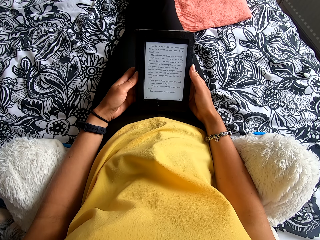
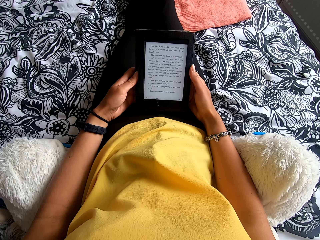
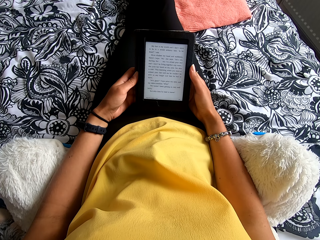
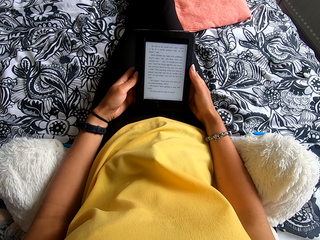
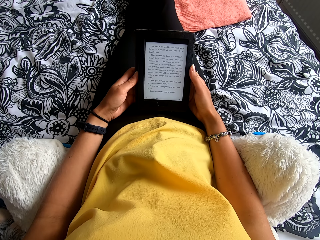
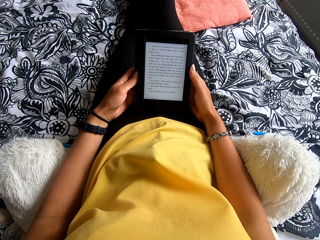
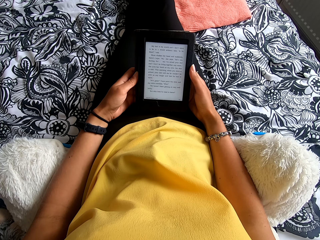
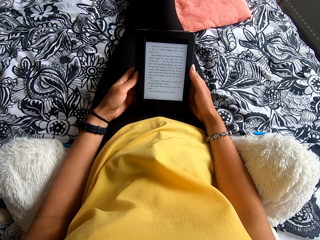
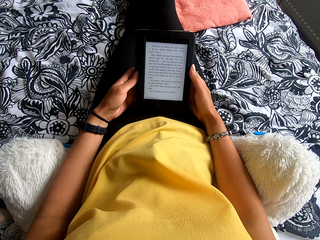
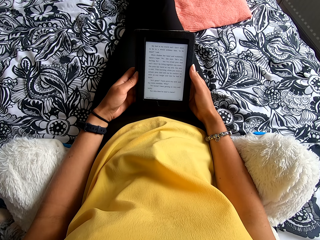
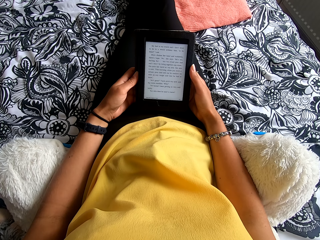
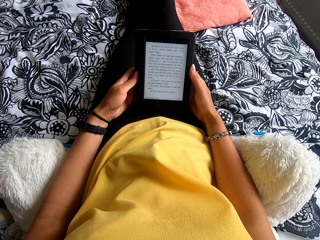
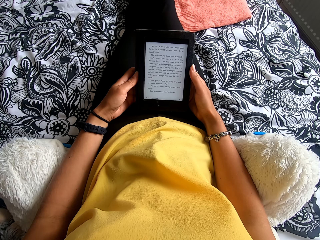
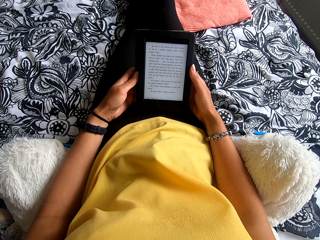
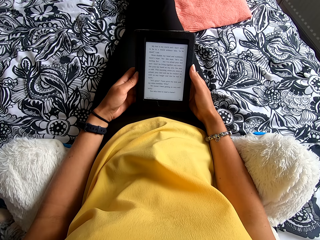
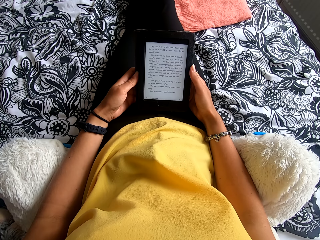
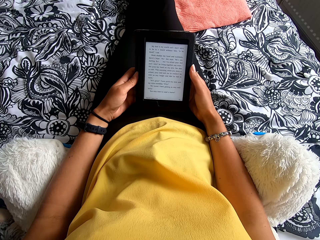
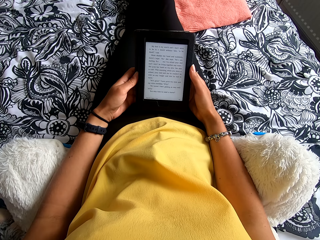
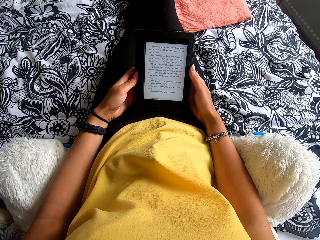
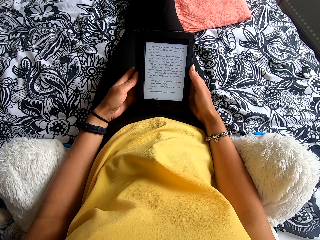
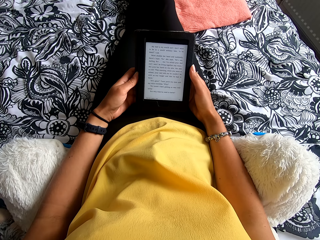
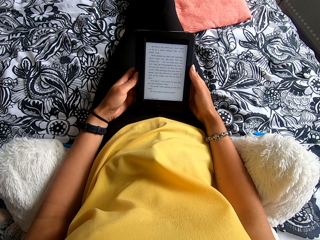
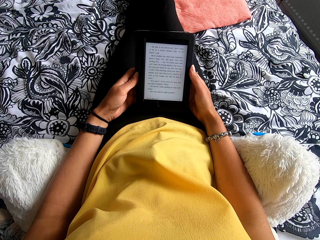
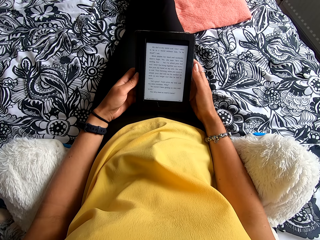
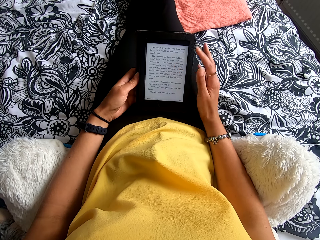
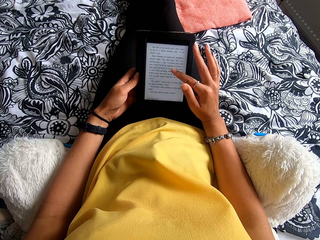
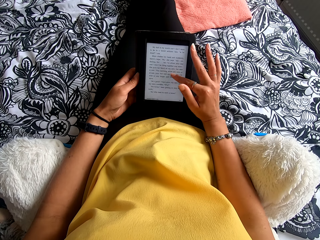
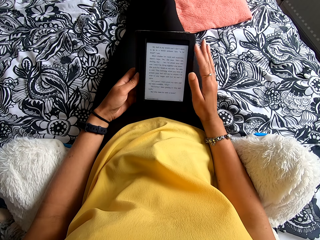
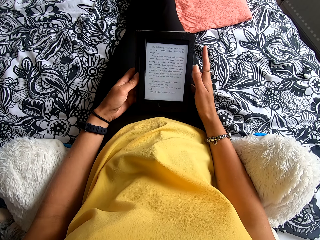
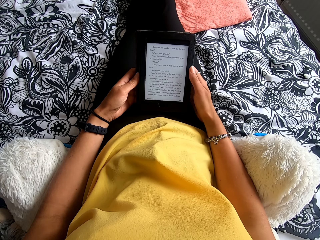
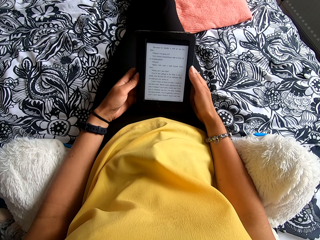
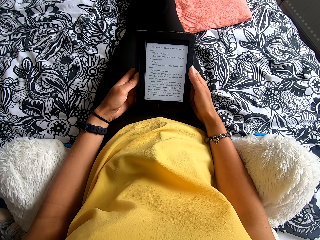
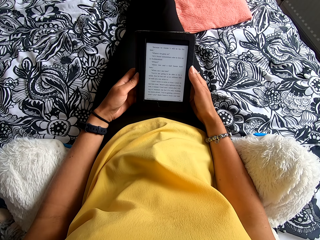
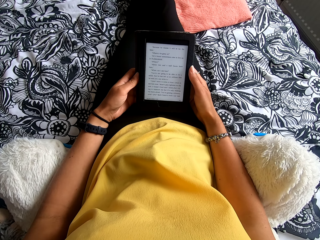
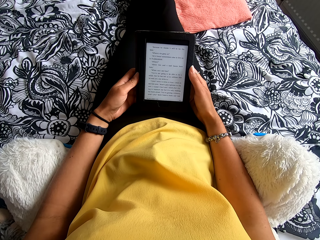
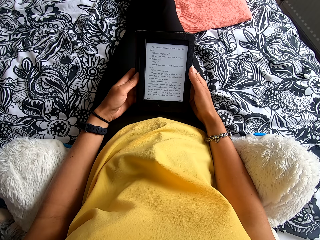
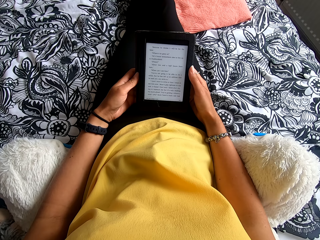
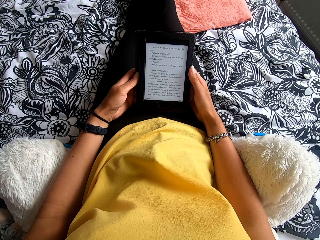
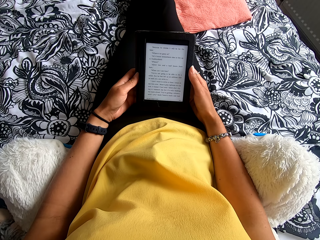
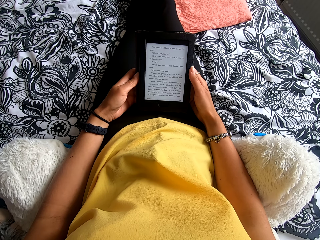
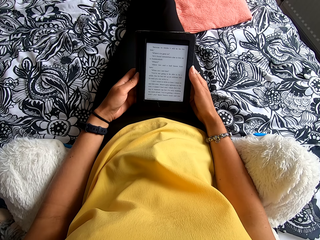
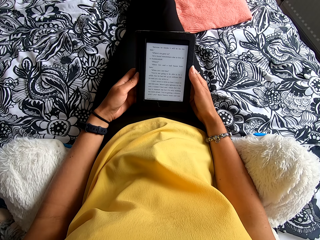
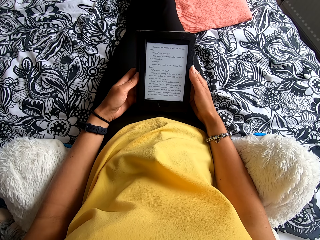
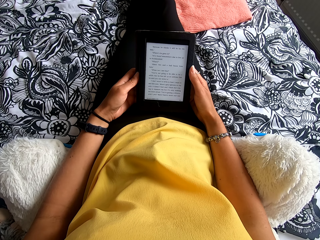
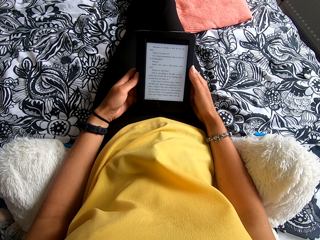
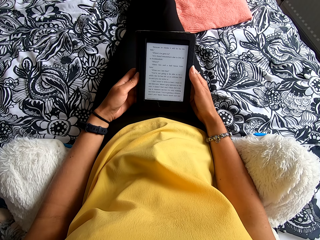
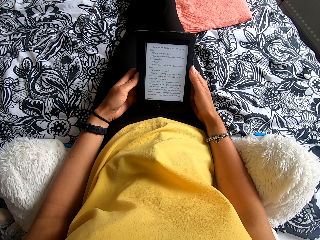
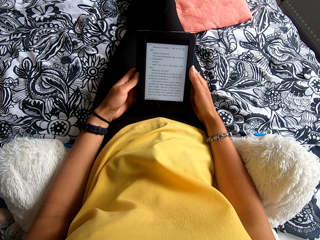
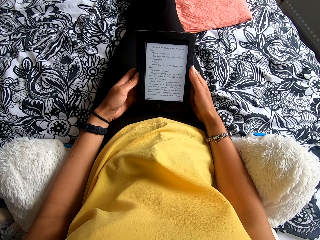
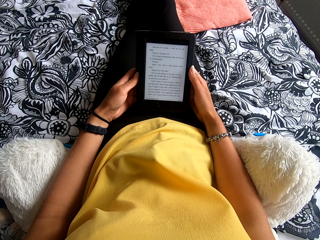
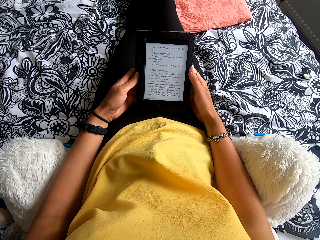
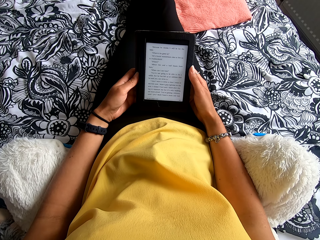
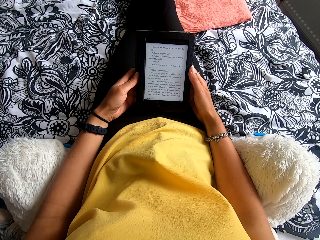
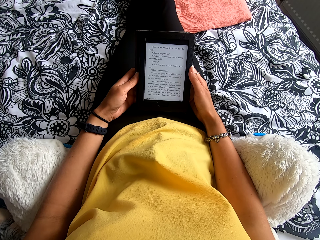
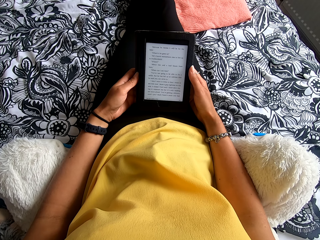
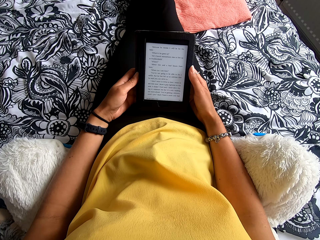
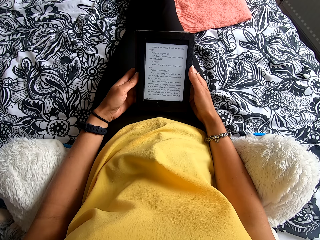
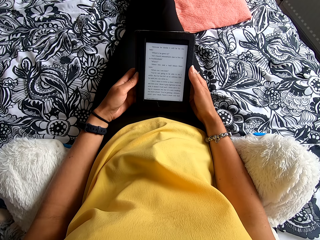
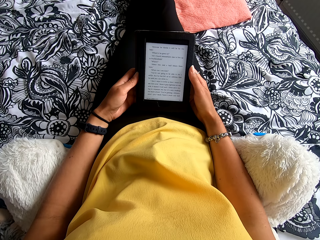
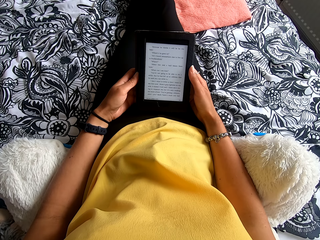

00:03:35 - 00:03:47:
The camera wearer touches the tablet or ebook reader. They move the hand from the screen. They read the ebook reader.

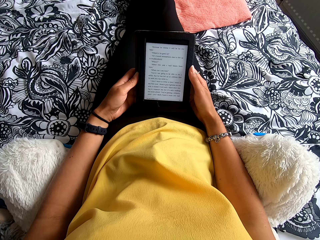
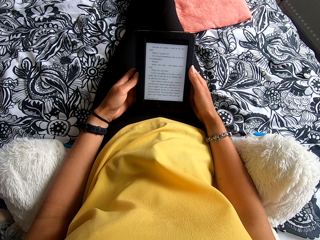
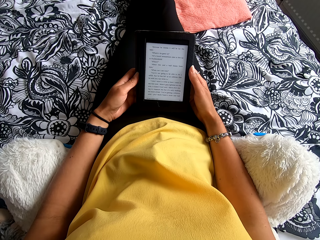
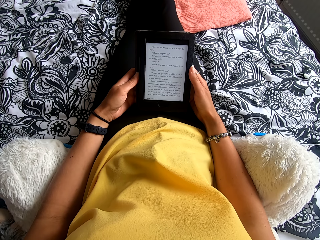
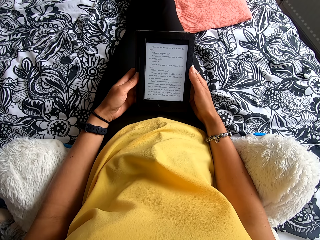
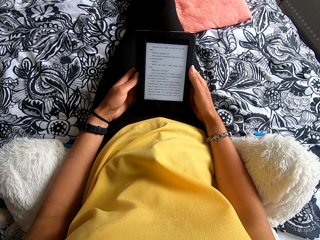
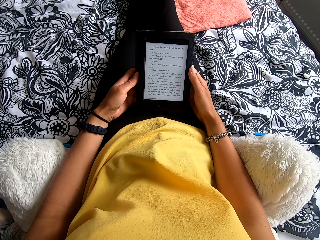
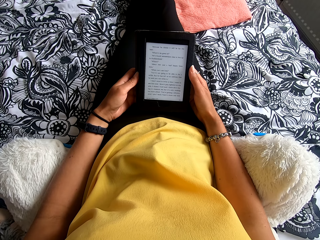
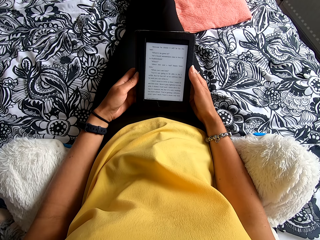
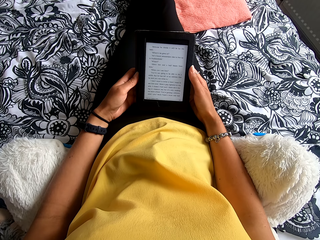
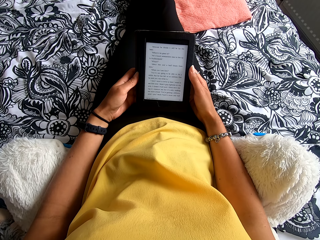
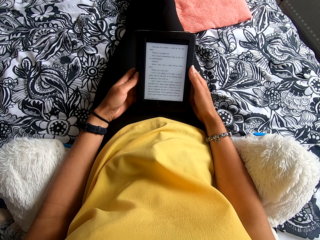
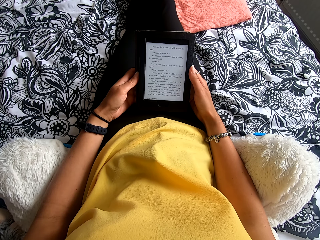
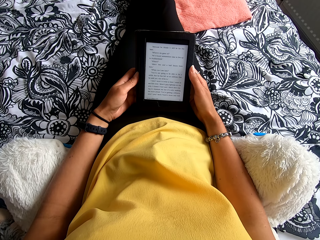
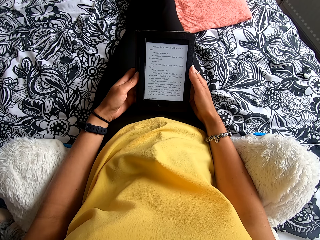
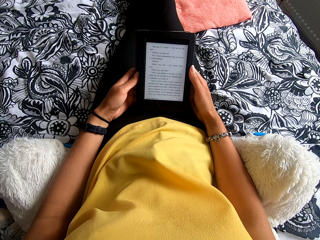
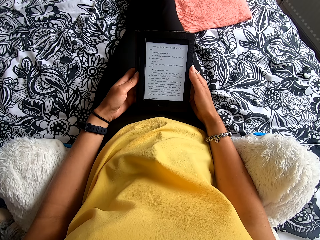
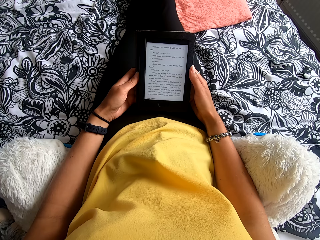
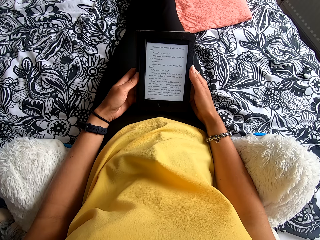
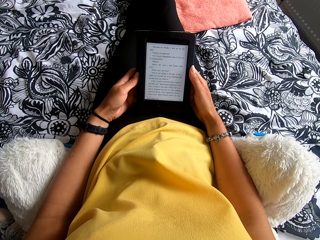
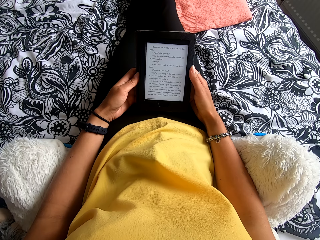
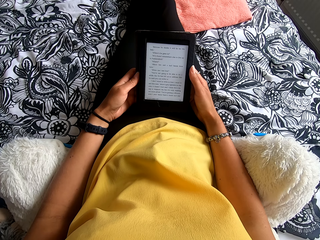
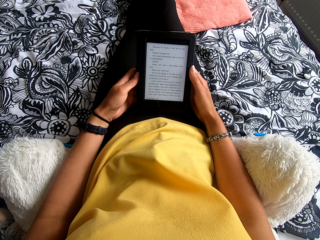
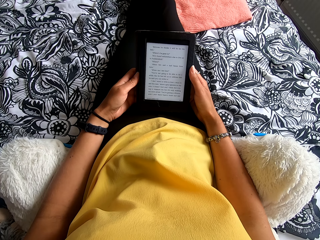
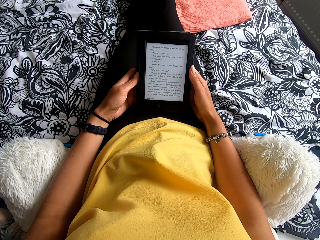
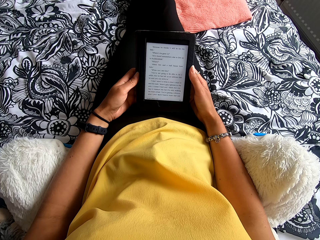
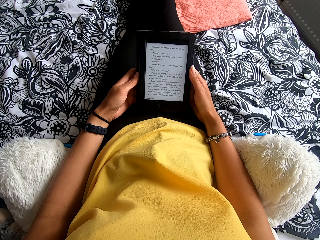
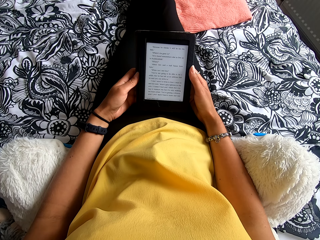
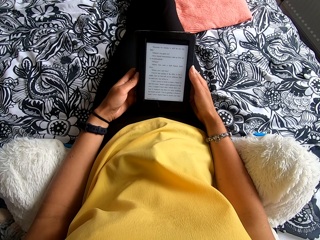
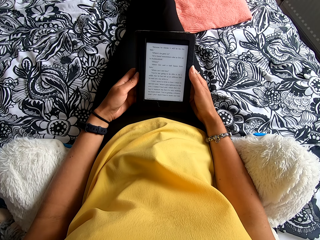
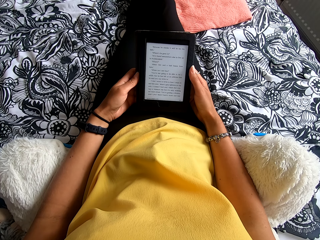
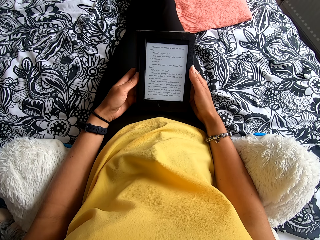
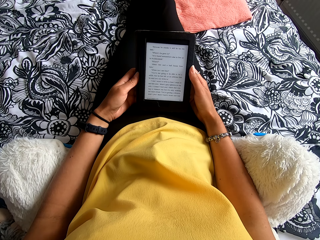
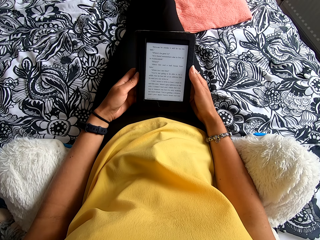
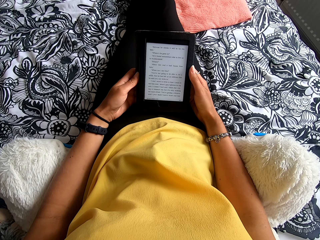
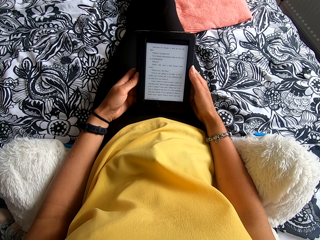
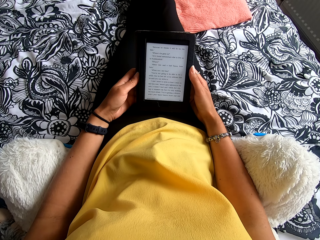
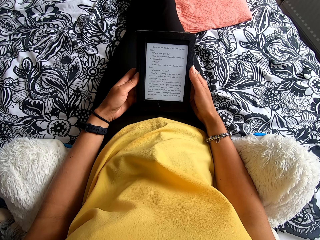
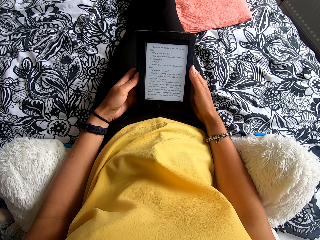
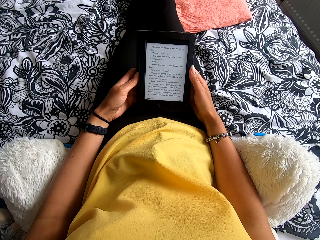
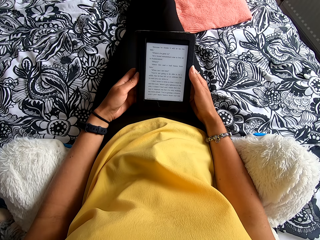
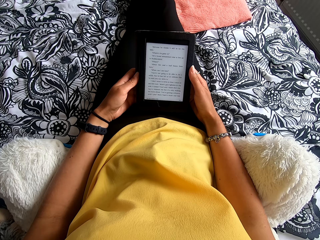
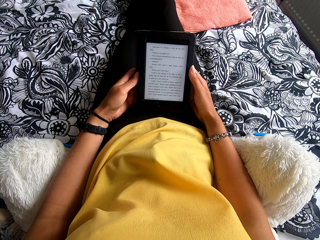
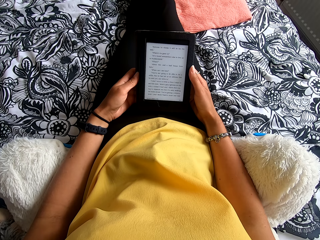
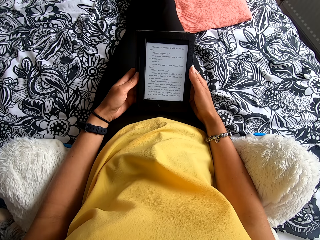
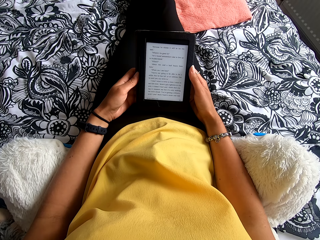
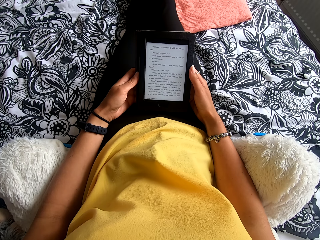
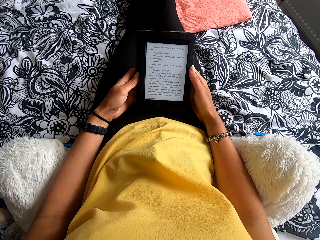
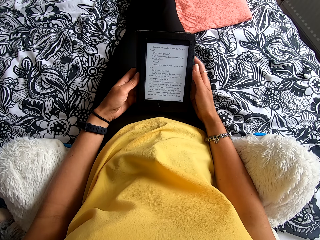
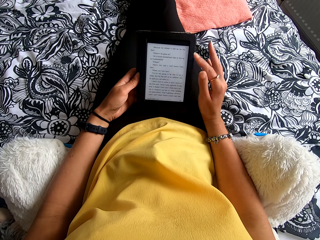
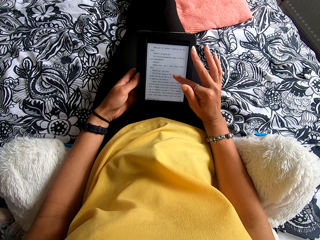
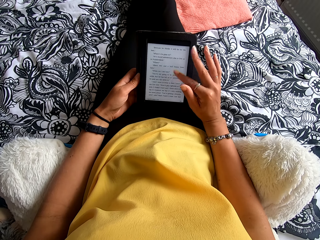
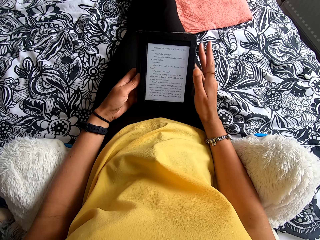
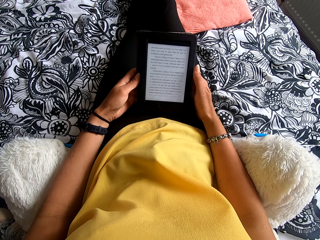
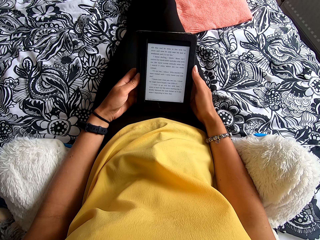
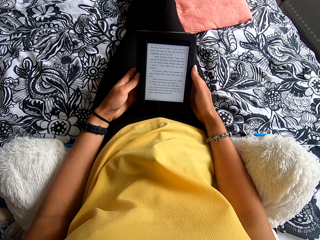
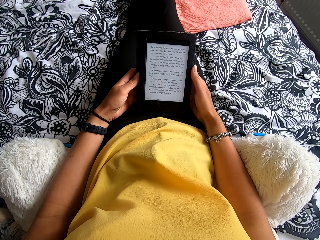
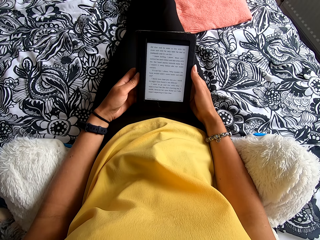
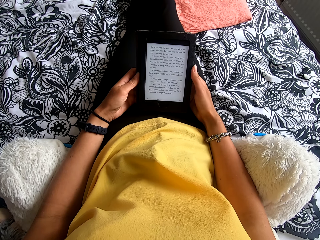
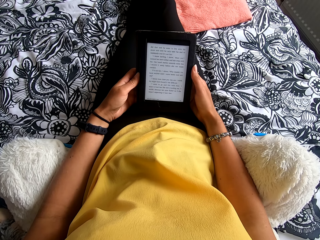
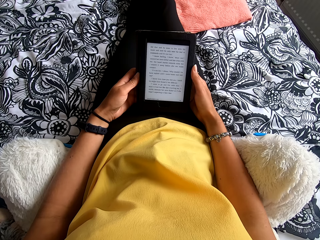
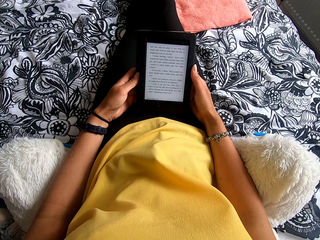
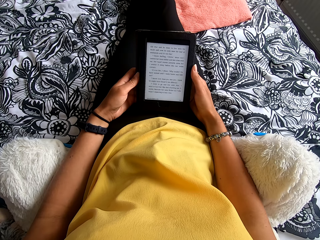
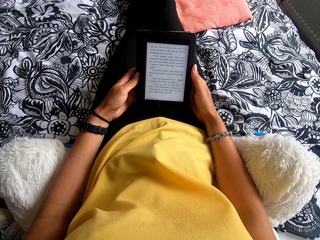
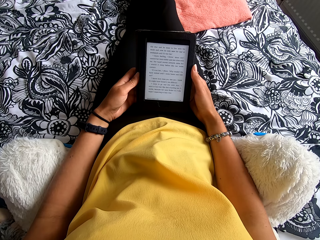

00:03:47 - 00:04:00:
The camera wearer touches the tablet or ebook reader. They move the hand from the screen. They read the ebook reader.
